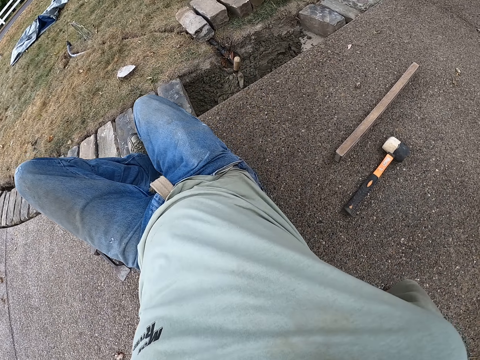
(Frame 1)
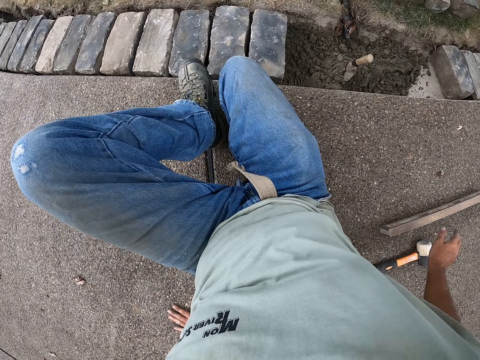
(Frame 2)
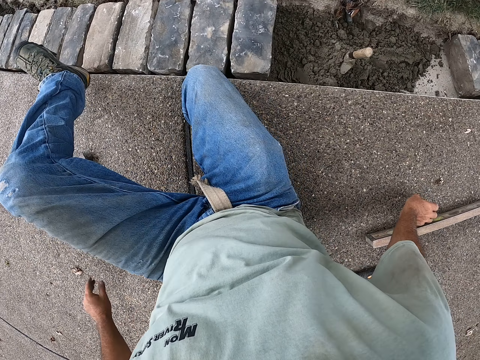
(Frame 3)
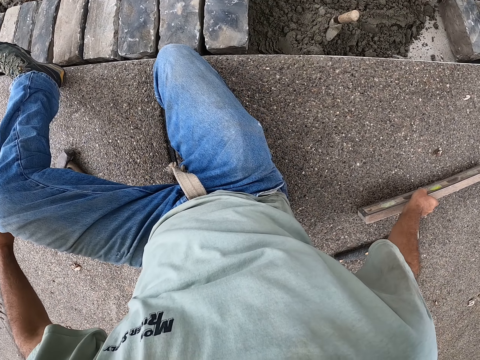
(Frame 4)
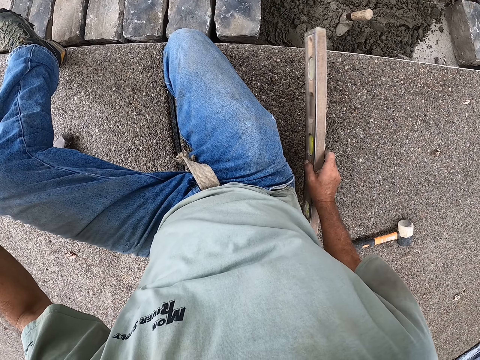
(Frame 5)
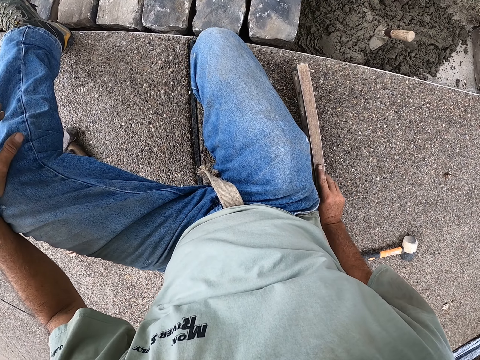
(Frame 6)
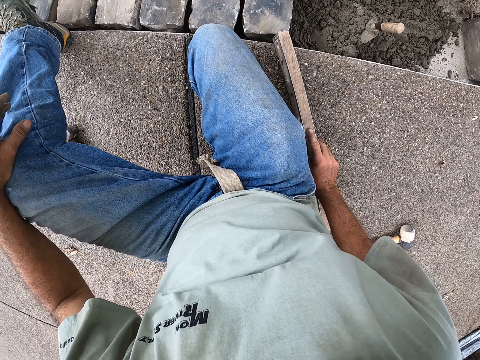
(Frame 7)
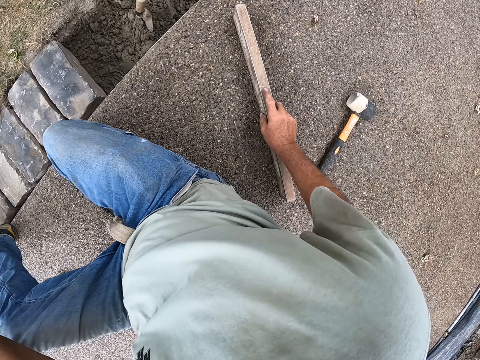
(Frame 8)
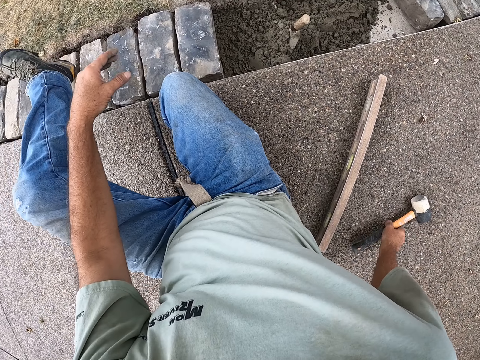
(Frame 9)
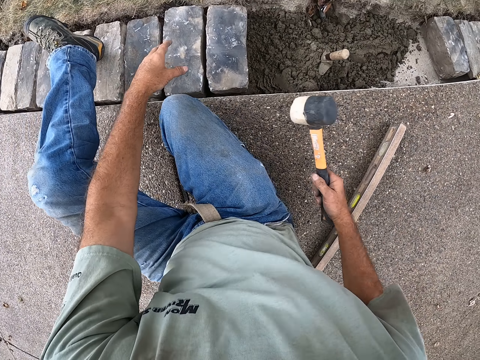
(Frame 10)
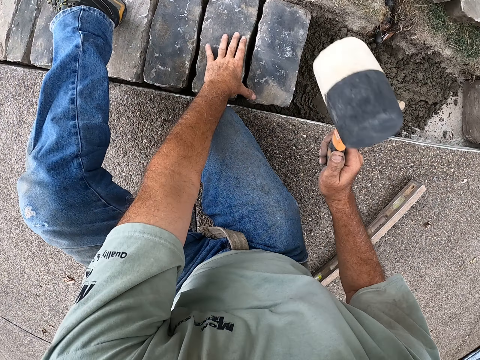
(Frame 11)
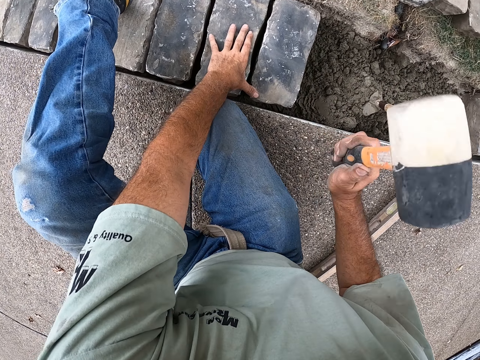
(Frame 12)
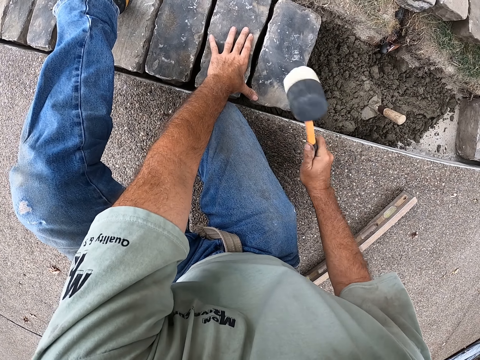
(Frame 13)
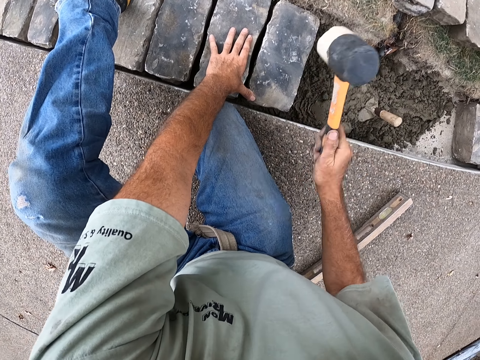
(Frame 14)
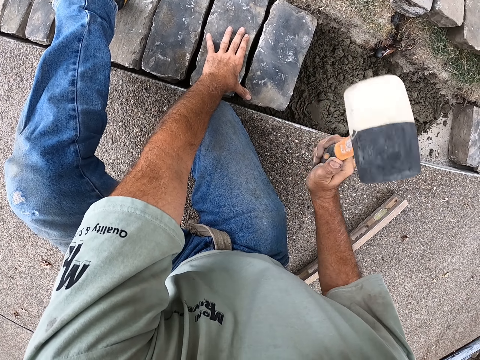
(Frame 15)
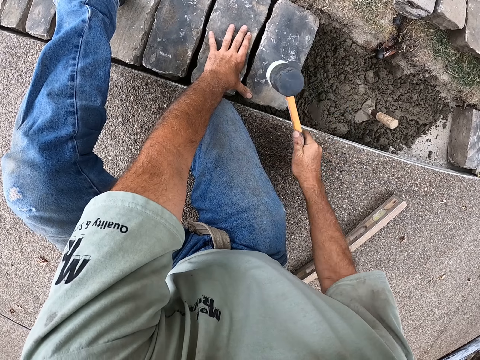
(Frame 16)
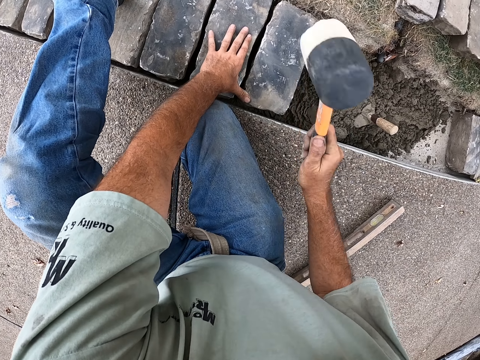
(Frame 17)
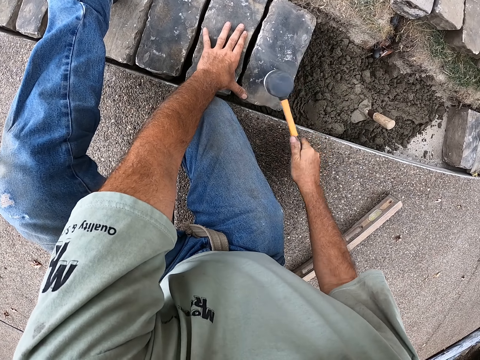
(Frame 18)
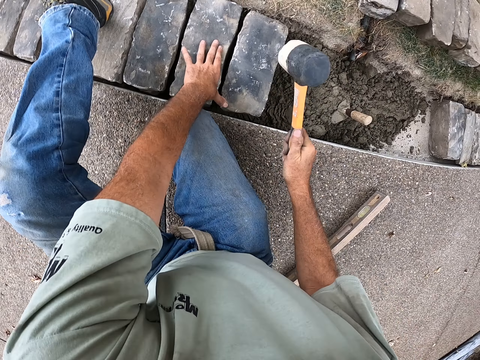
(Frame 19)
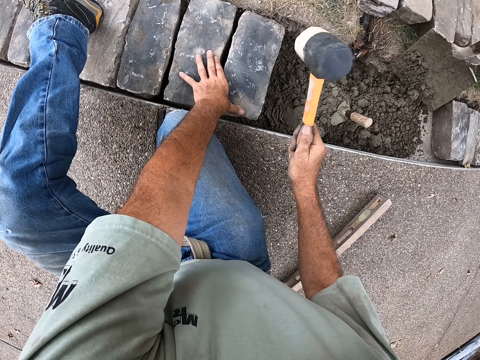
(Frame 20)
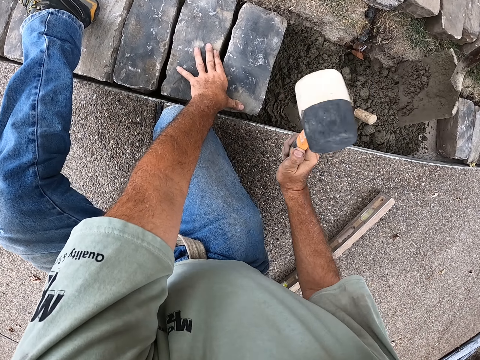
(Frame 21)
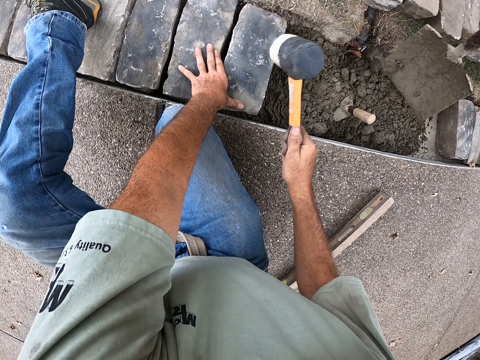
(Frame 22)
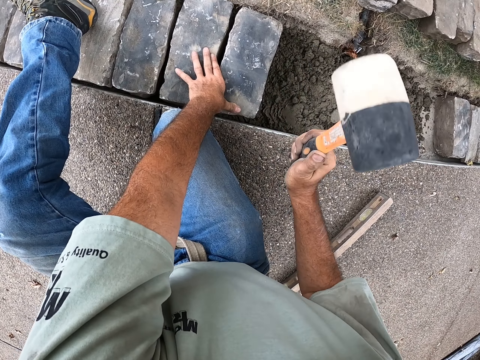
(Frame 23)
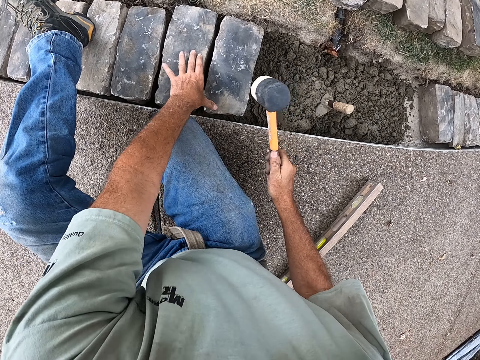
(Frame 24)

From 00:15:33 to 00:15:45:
The camera wearer picks up the I beam level. They level the brick with a spirit level. They hold the I beam level. They pick up the hammer. They hit the brick with a sledge hammer. They fix the brick.

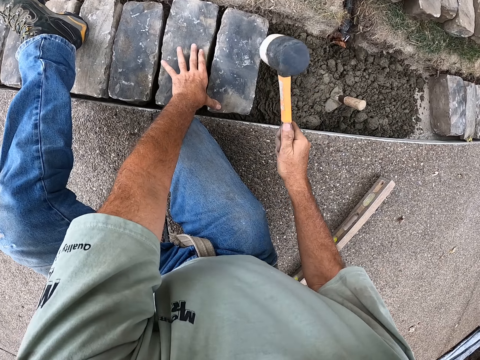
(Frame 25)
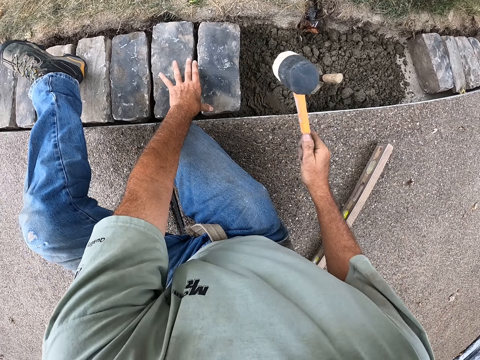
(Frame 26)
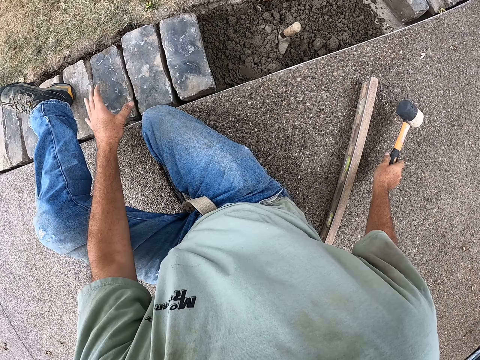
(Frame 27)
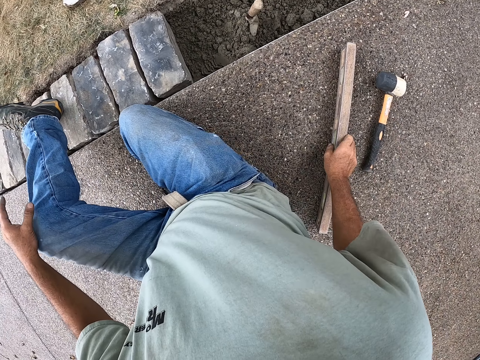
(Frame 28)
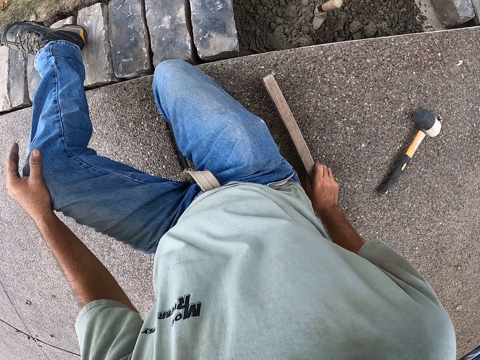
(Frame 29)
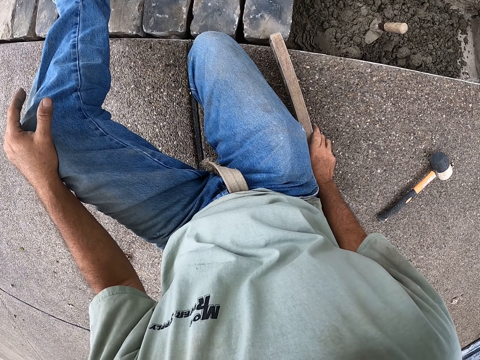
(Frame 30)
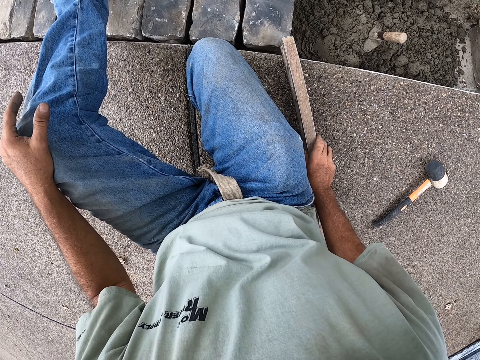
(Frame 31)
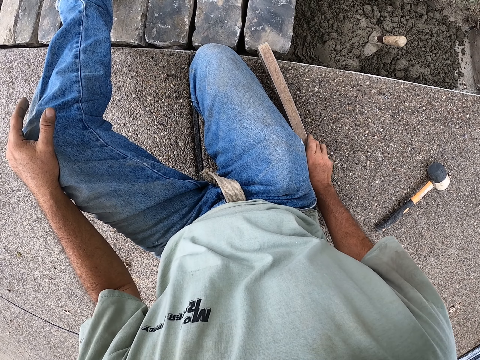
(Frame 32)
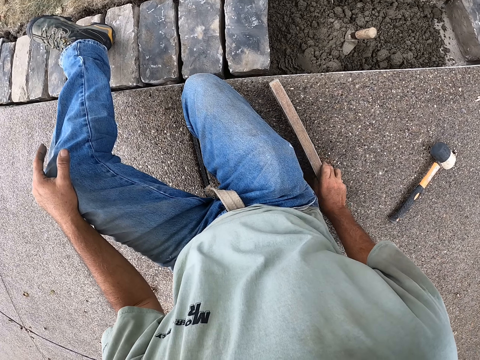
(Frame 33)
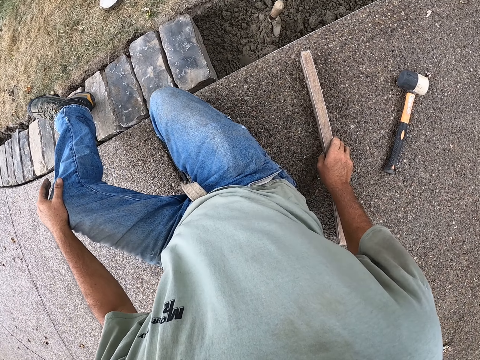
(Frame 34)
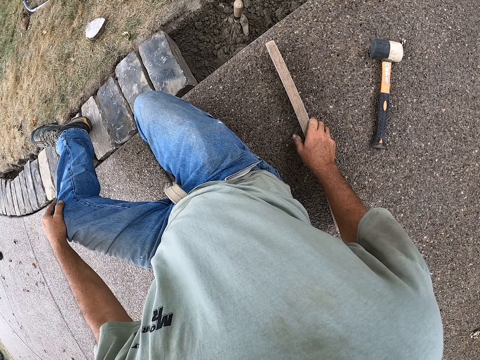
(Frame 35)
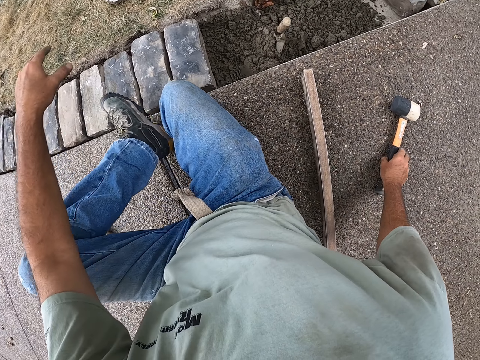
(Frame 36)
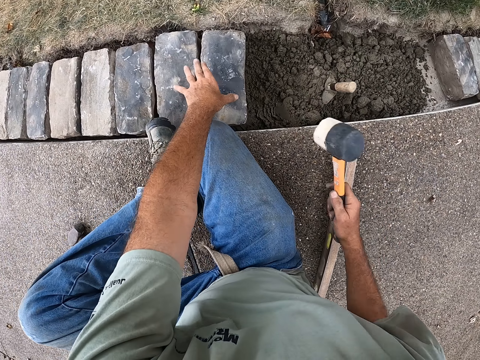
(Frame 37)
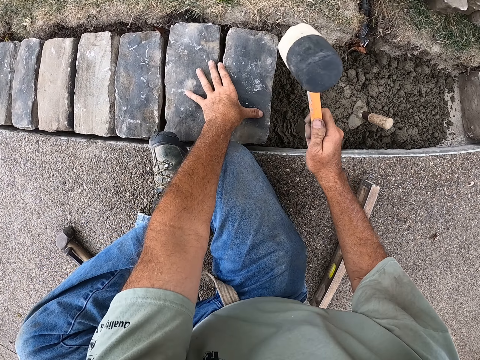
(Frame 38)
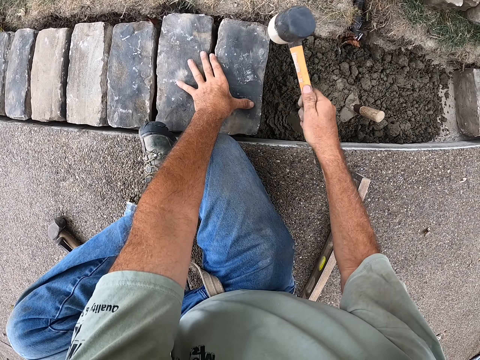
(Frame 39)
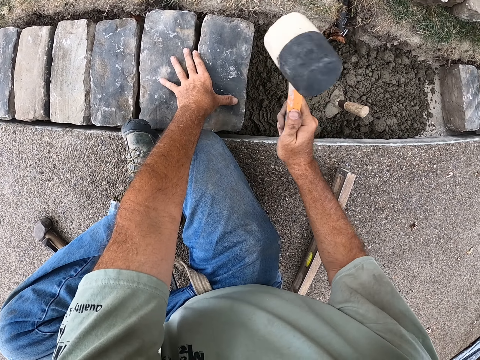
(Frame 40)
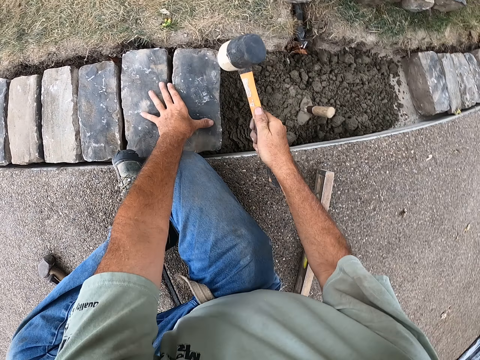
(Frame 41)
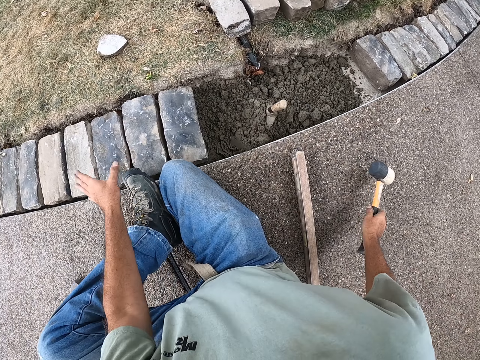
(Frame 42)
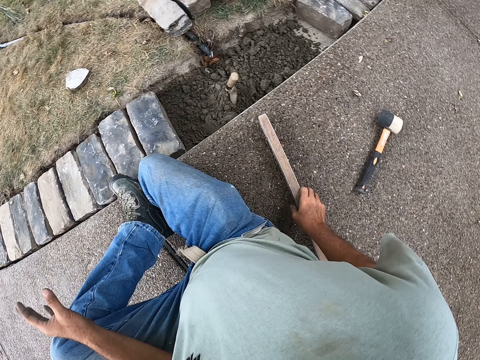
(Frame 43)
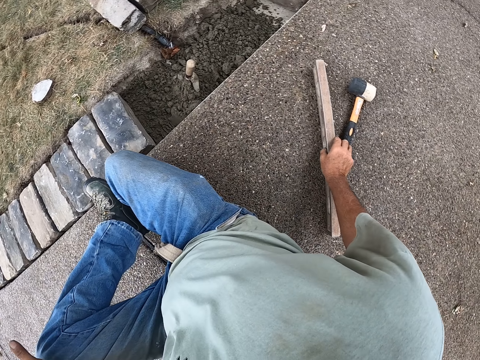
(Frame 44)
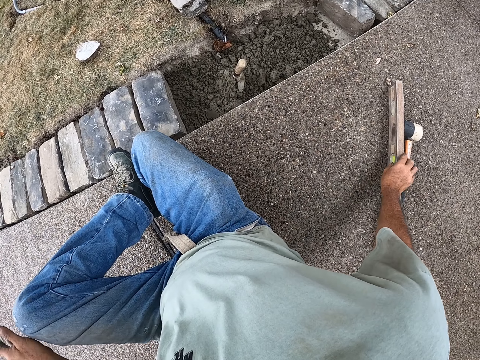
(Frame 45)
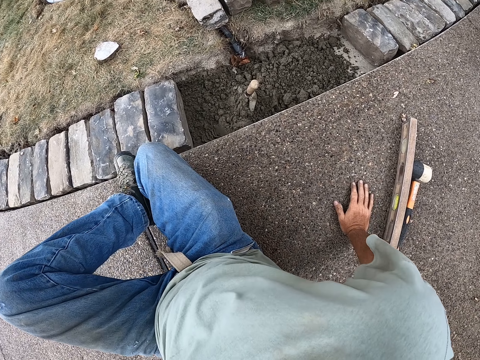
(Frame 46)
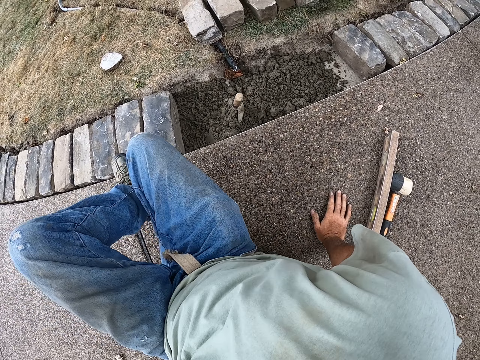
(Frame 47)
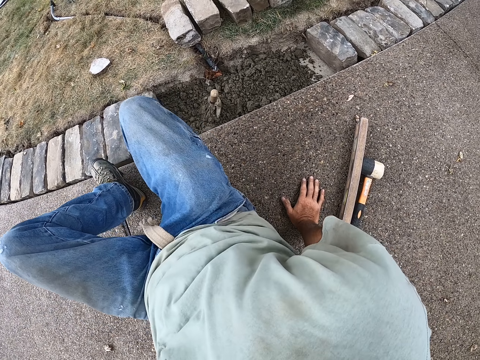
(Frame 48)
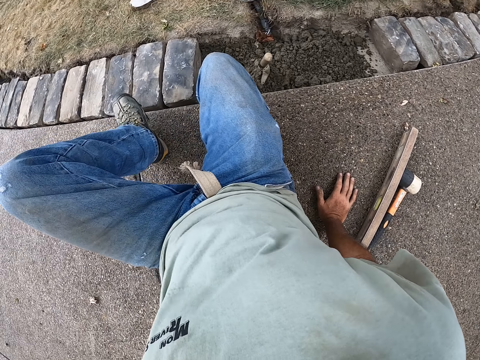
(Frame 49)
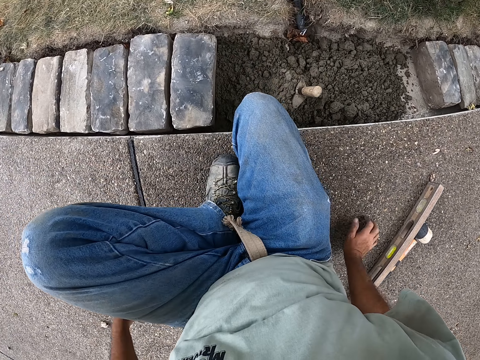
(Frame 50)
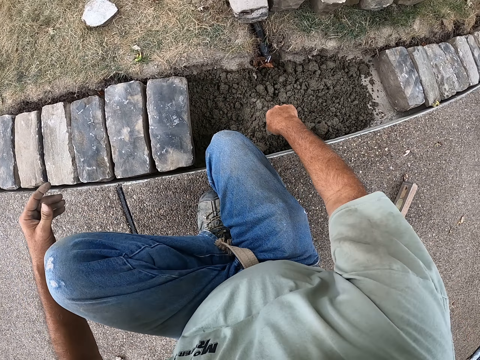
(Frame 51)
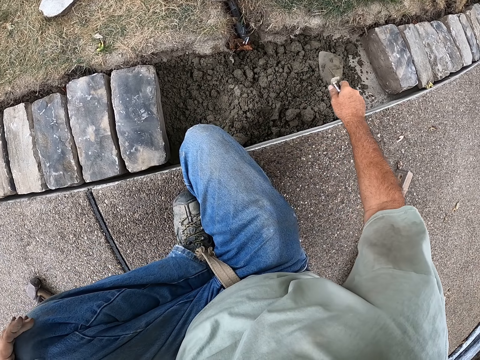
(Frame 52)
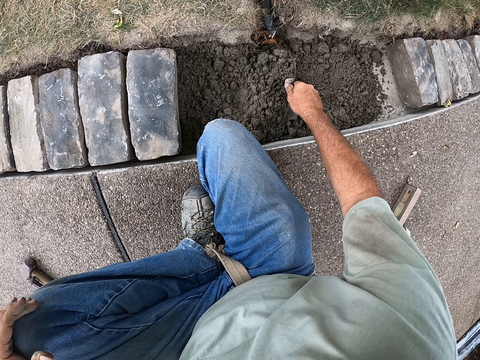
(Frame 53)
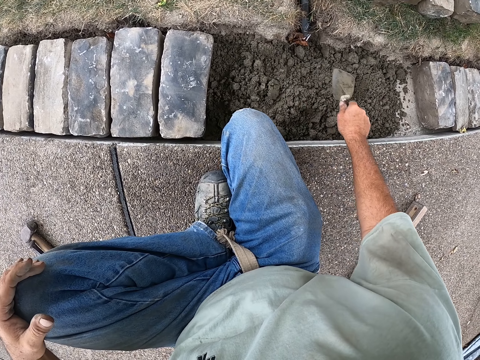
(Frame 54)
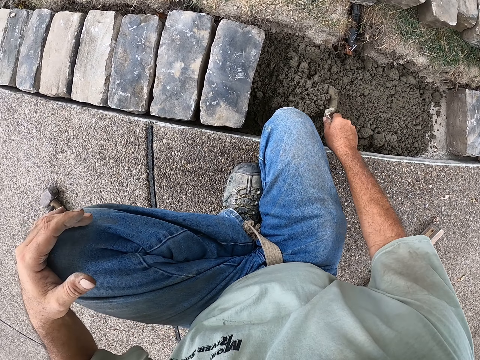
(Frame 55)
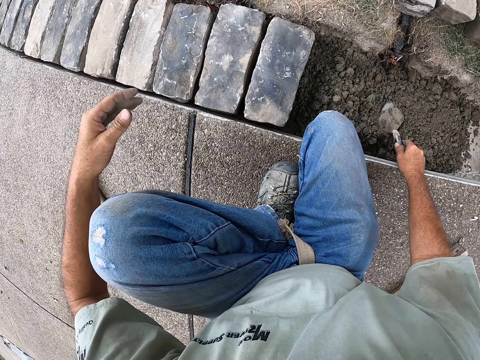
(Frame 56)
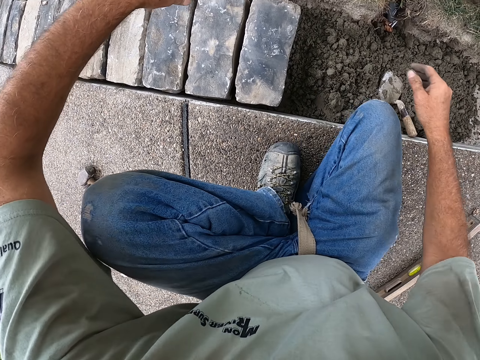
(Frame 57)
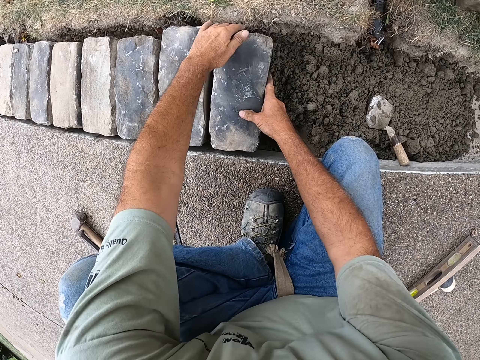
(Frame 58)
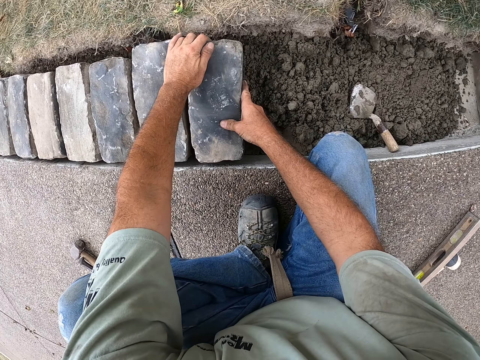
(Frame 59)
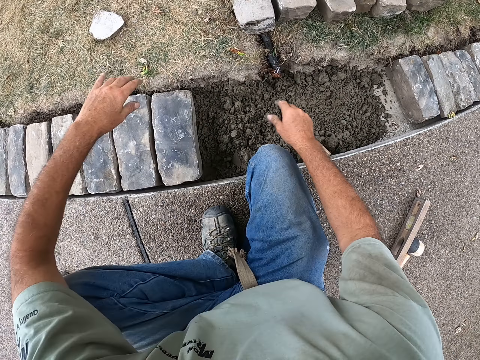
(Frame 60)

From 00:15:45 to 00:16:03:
The camera wearer puts the hammer down. They hold the I beam level. They level the brick with the spirit level. They measure the brick. They put the I beam level down. They pick up the hammer. They hit the brick with the sledge hammer. They fix the brick. They put the hammer down. They move the I beam level. They move on the ground. They hold the trowel. They spread the sand with the trowel. They mix the sand. They put the trowel on the sand. They hold the brick.
